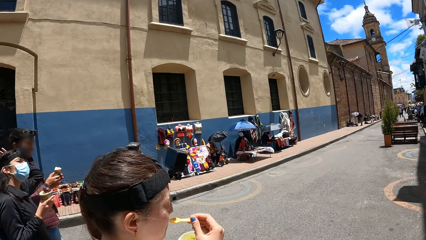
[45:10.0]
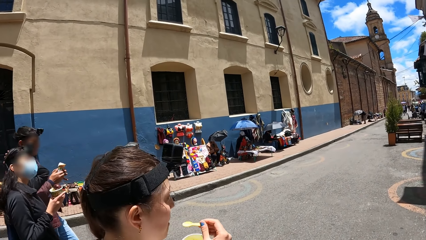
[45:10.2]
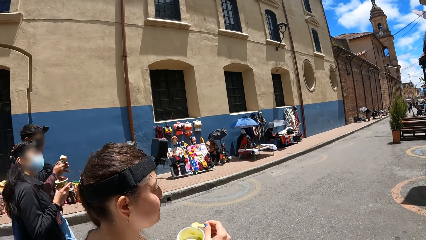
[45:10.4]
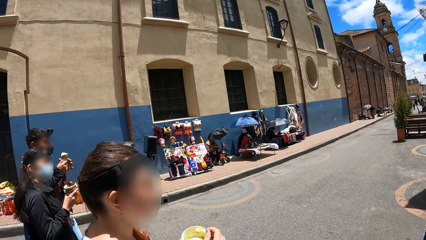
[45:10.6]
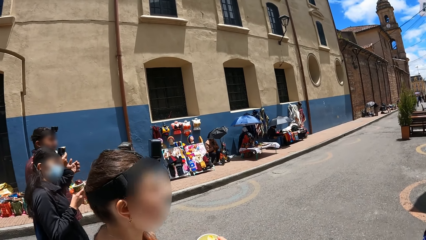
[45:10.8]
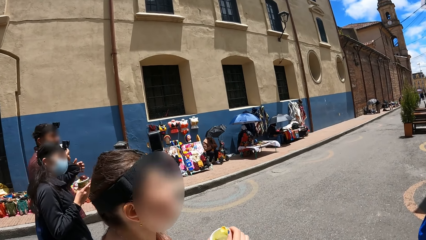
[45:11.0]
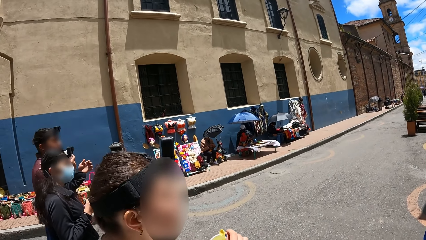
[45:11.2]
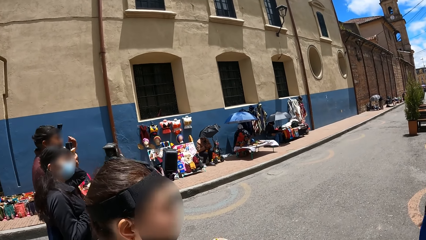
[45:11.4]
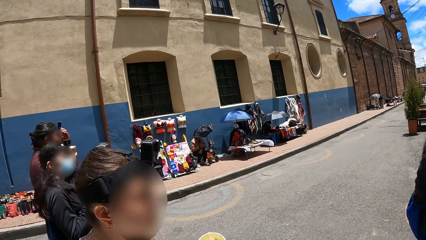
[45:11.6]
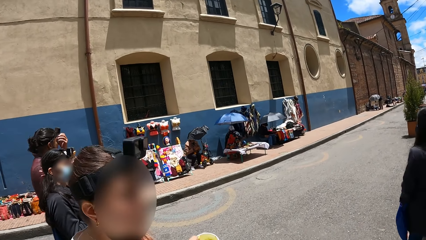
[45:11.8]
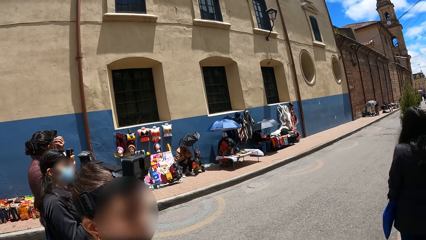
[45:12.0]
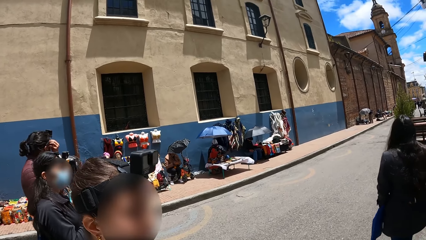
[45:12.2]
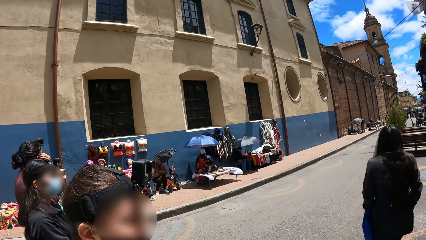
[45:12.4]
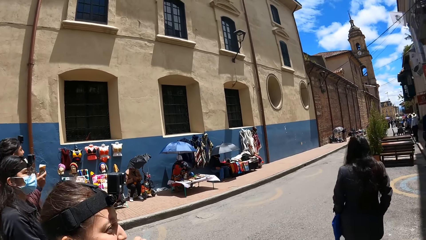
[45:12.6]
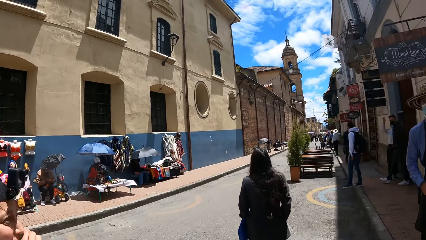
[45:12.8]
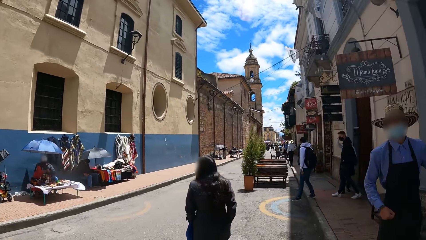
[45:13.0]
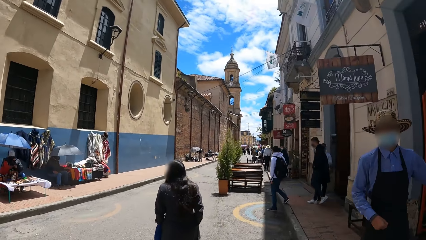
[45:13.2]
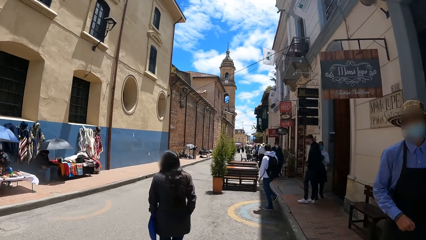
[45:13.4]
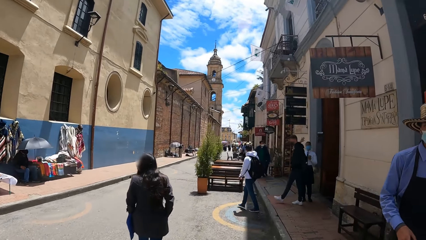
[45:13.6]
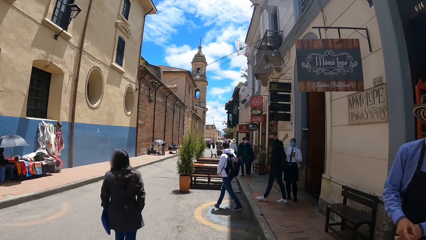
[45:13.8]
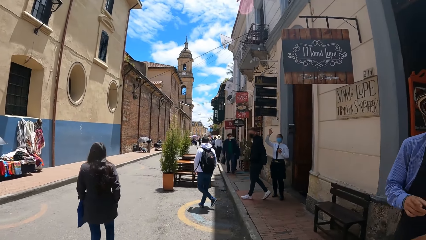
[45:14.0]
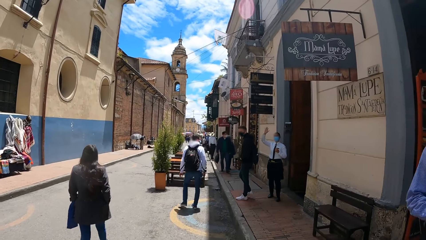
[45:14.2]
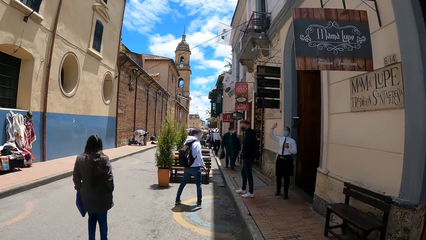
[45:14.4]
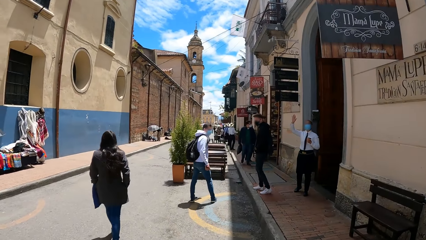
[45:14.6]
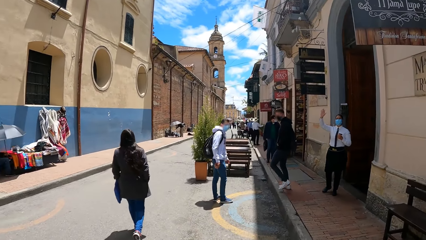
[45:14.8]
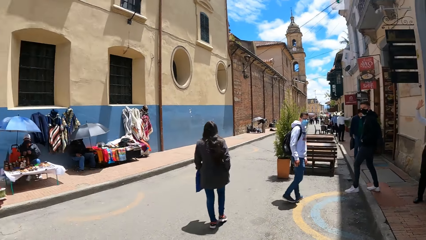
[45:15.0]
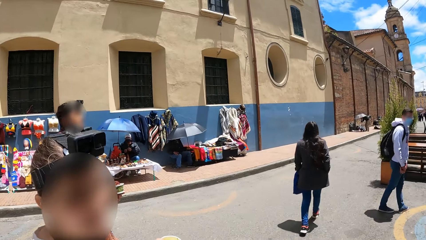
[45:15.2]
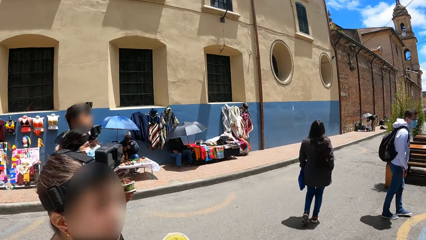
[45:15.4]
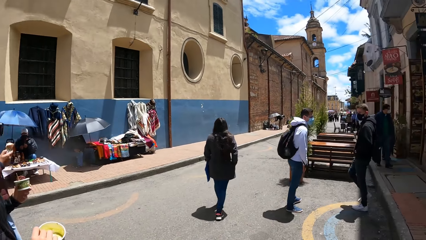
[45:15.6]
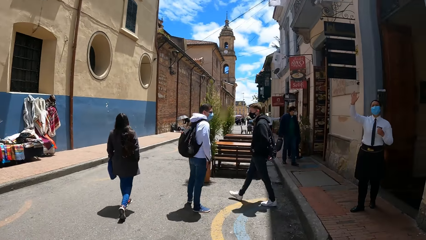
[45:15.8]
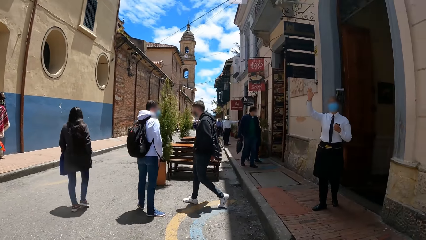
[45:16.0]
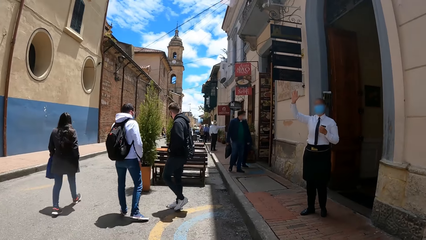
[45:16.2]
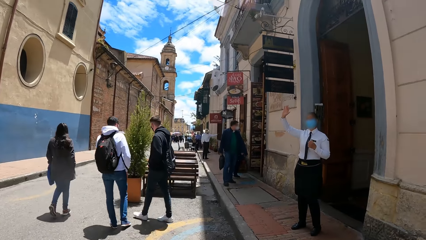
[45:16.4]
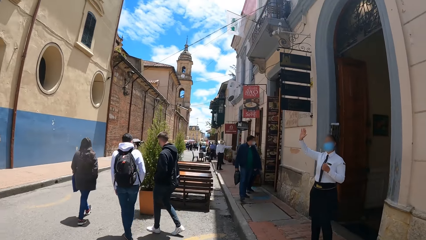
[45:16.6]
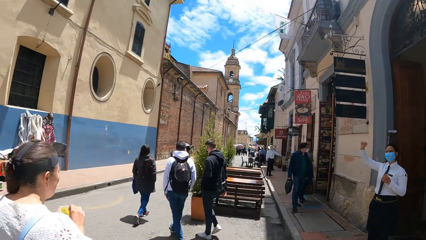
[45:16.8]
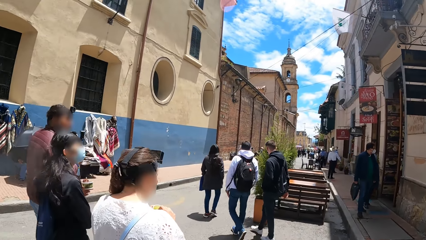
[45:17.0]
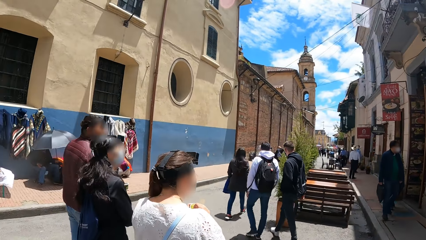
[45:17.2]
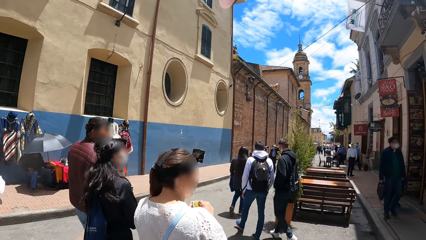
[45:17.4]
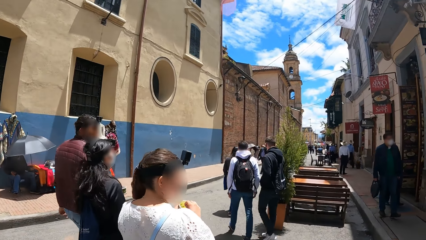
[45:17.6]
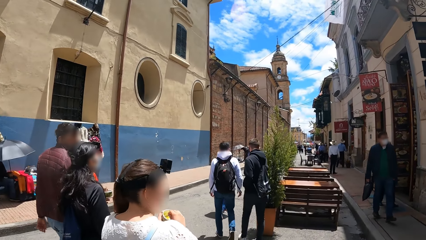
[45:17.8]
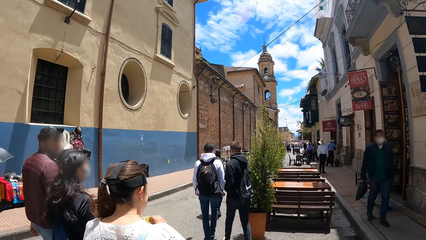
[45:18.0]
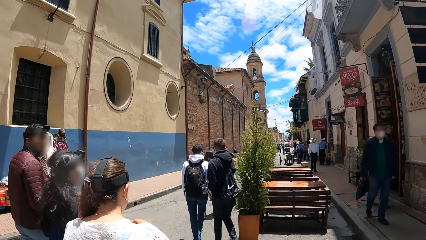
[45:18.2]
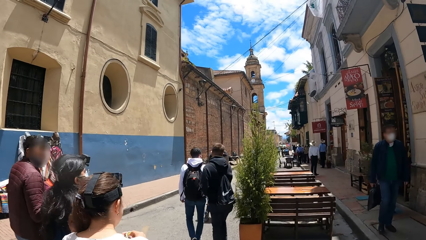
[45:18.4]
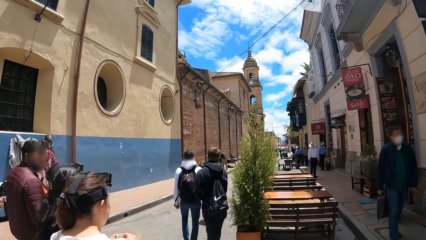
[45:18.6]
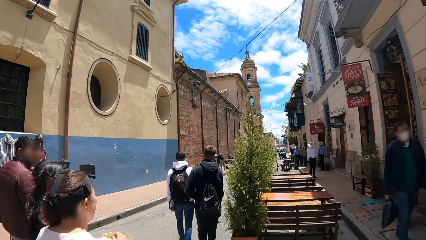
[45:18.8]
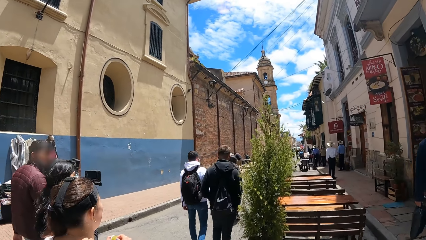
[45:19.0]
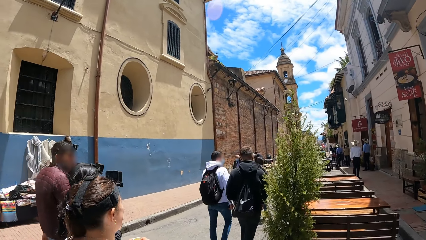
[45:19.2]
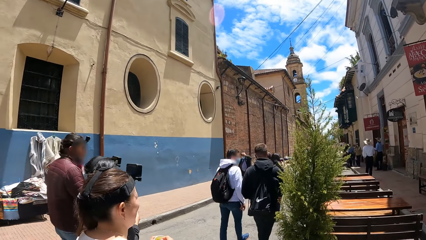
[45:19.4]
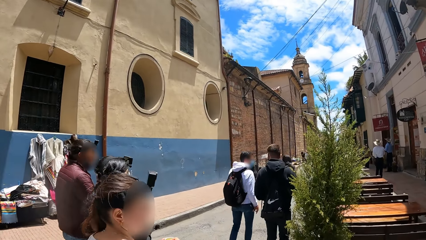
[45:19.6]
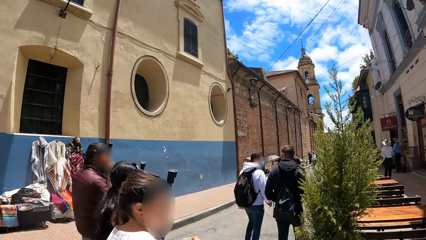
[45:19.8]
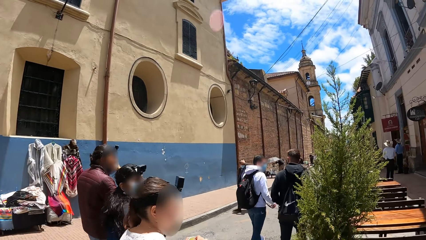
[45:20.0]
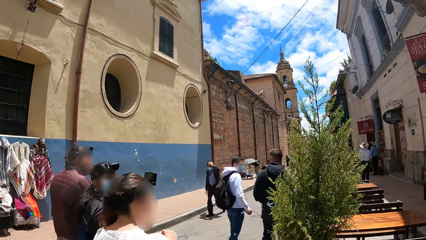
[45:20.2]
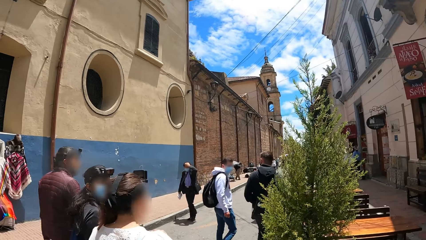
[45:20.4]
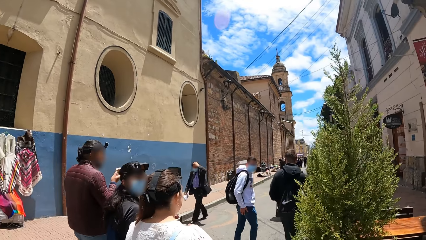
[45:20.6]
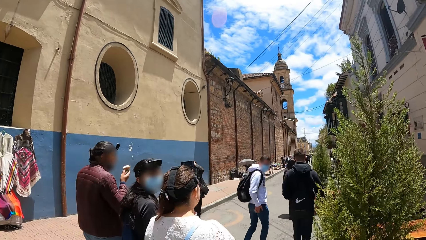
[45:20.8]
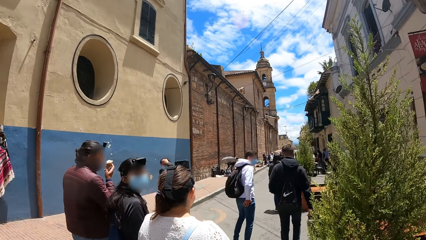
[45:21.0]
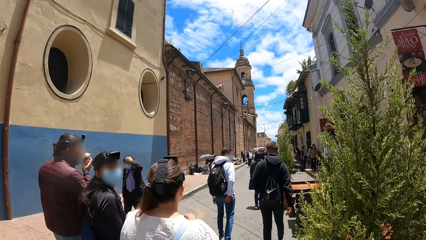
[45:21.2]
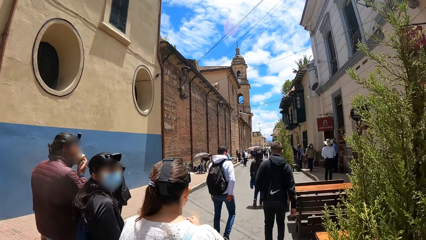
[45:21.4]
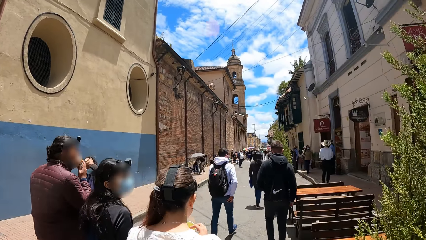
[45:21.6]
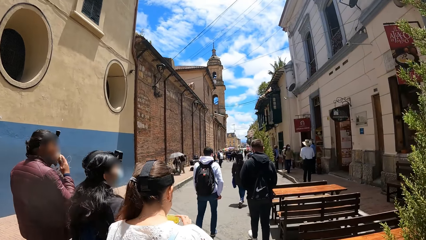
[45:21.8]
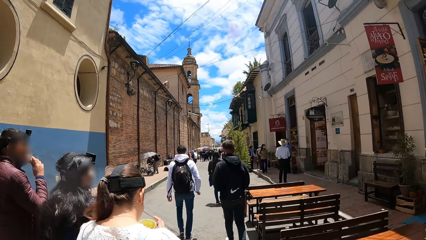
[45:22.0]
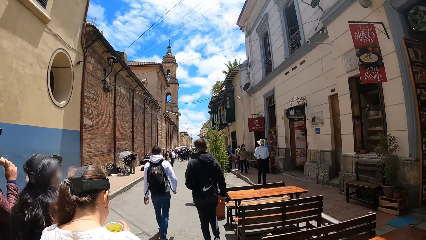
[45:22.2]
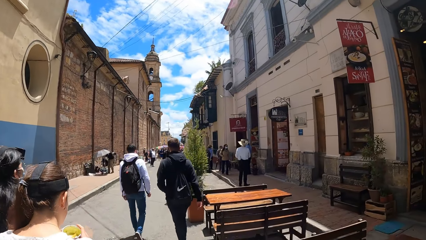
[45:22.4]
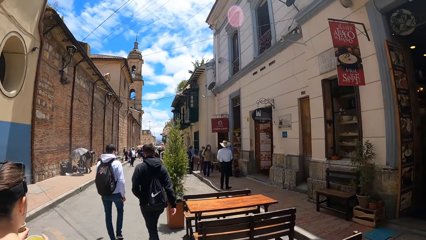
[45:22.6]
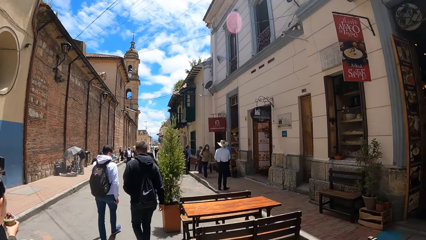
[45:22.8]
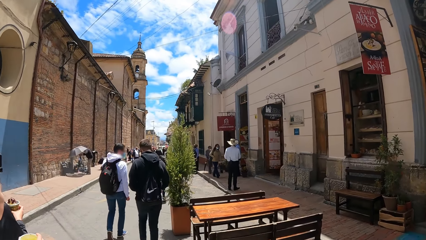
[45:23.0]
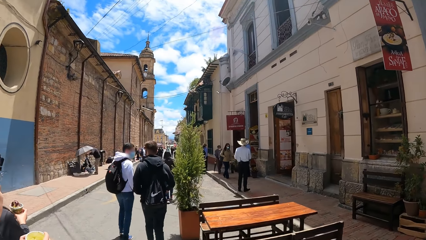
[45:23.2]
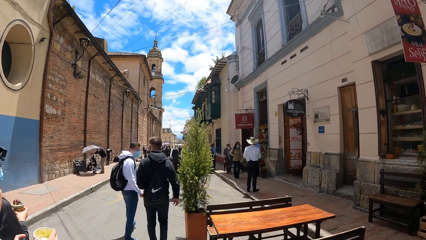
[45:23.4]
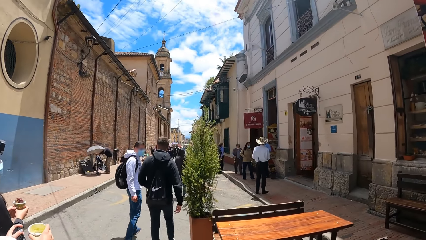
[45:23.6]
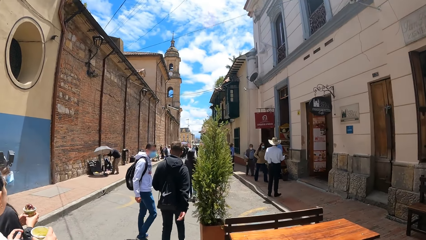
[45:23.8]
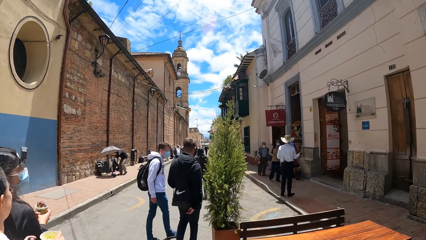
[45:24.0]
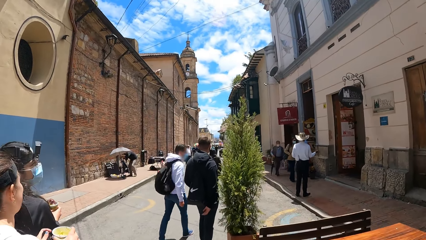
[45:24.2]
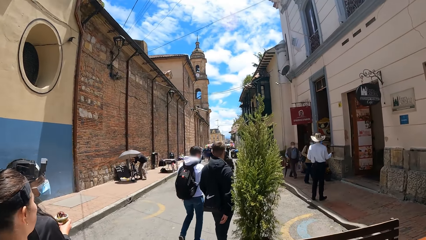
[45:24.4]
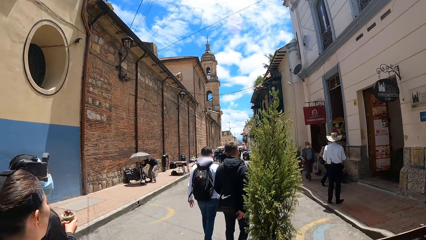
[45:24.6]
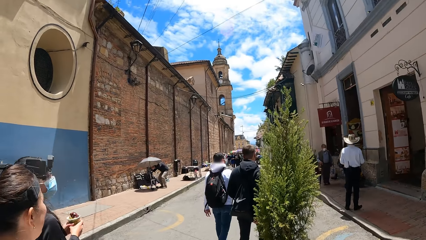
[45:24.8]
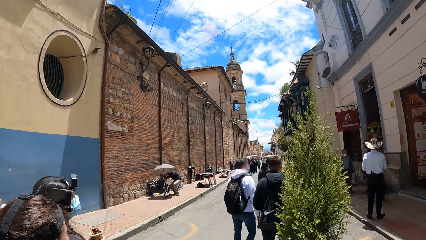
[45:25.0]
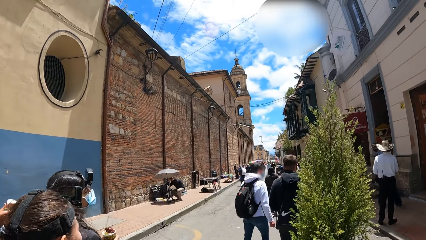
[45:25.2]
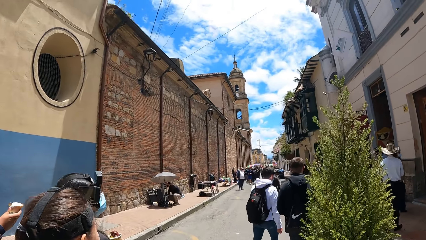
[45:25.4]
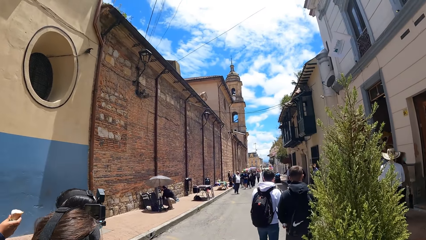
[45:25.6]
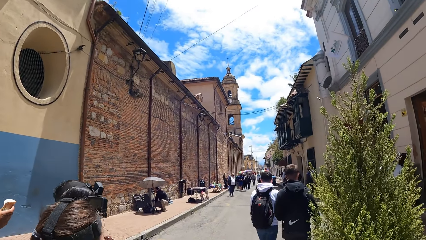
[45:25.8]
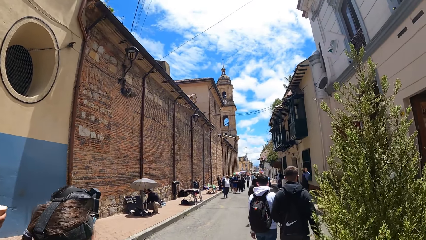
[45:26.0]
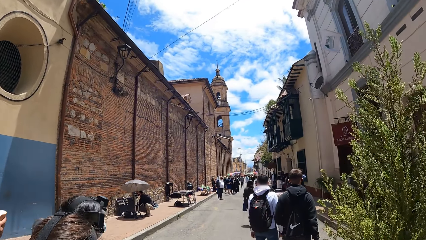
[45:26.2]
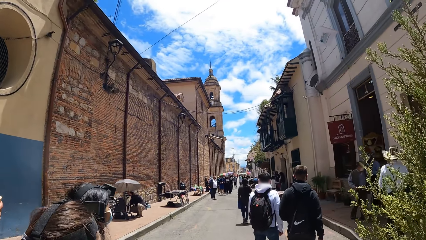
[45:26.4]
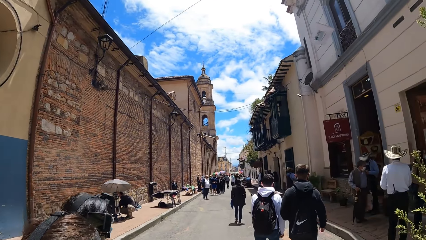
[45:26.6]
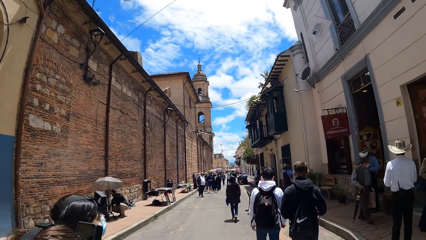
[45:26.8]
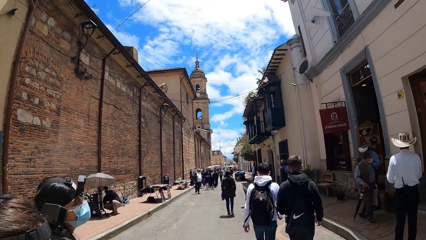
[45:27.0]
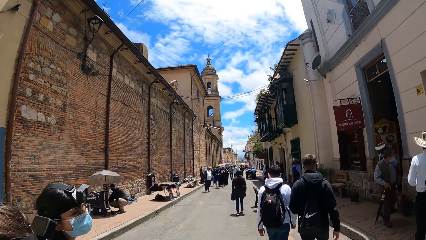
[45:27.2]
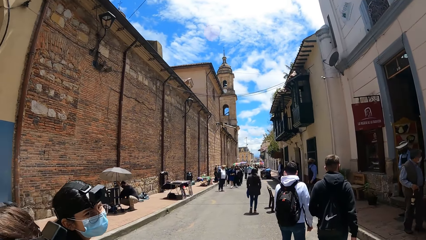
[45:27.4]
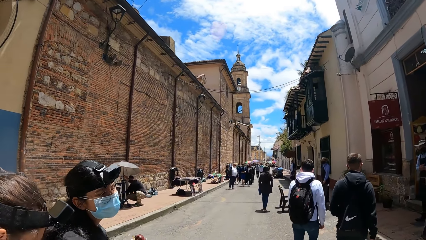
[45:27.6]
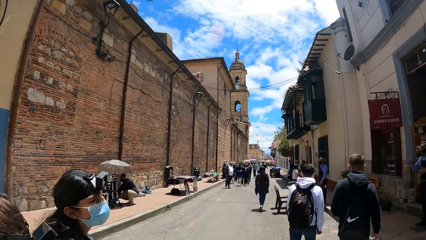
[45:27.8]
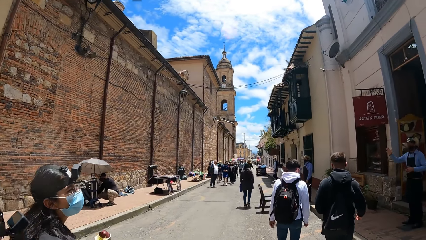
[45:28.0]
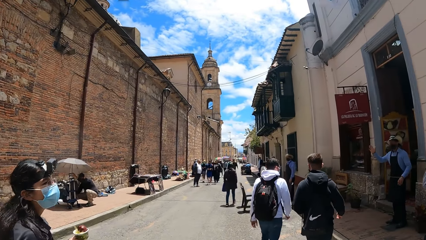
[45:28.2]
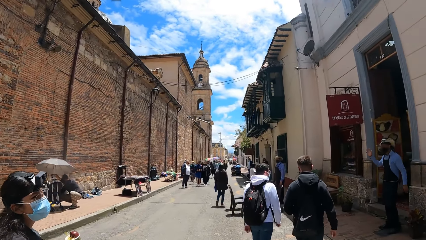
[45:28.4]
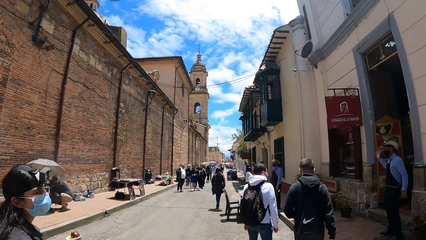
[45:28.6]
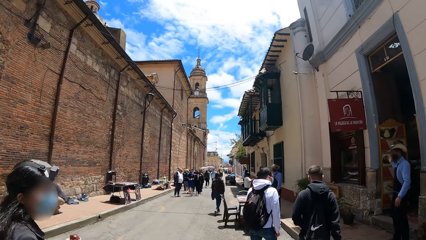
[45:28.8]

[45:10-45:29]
A man passes the cone of ice cream from his left hand to his right hand, and licks the cone of ice cream. The camera wearer looks around and walks. Another man licks the ice cream from the ice cream cone in his right hand. A woman converses with the camera wearer, the other man and another woman.
